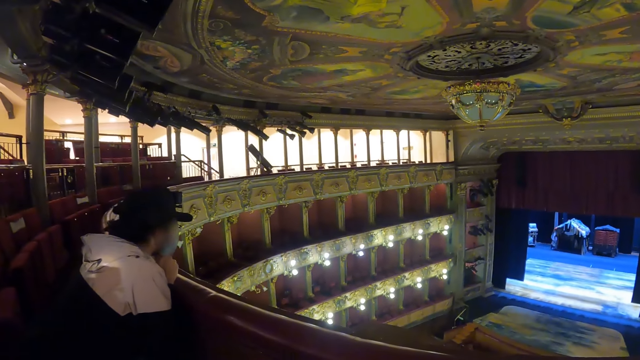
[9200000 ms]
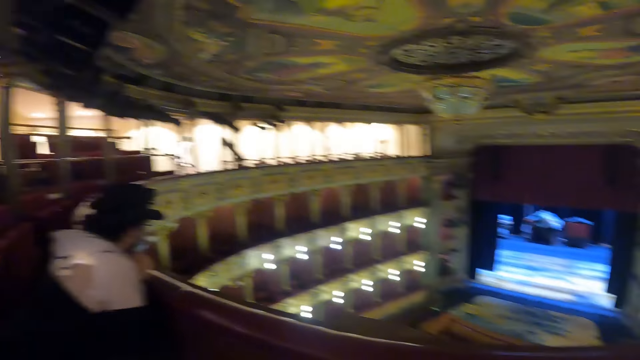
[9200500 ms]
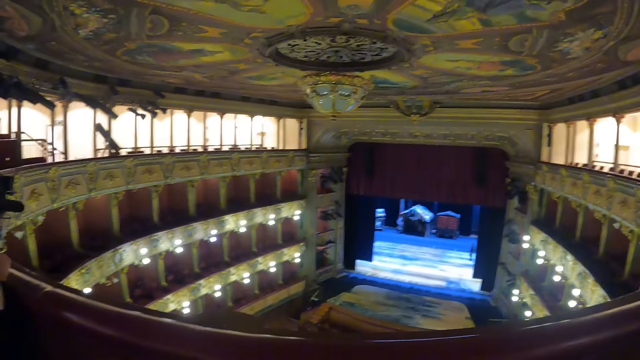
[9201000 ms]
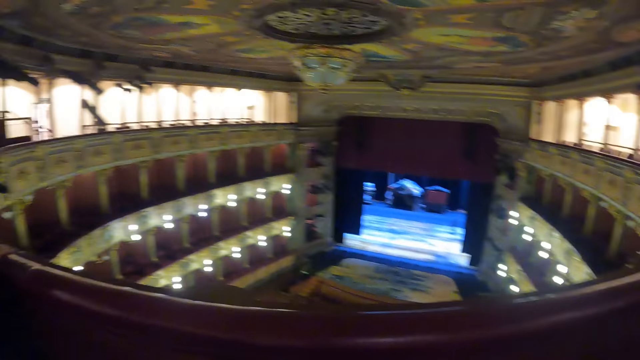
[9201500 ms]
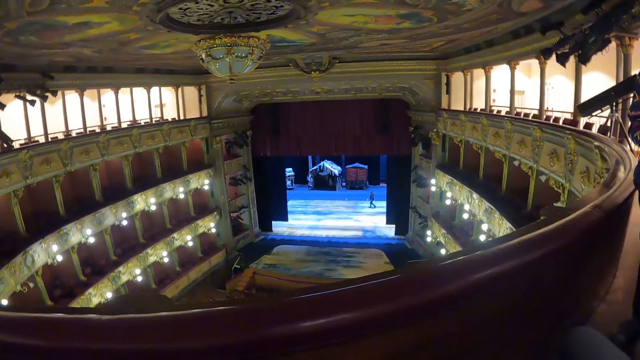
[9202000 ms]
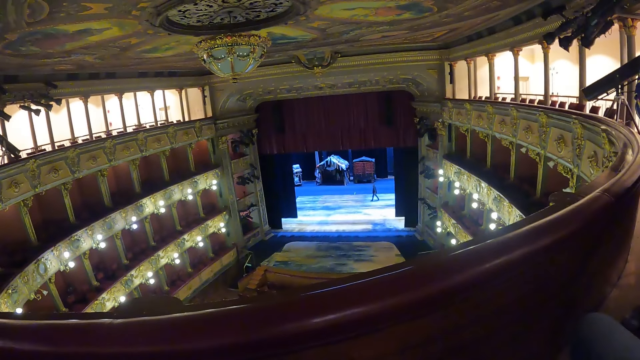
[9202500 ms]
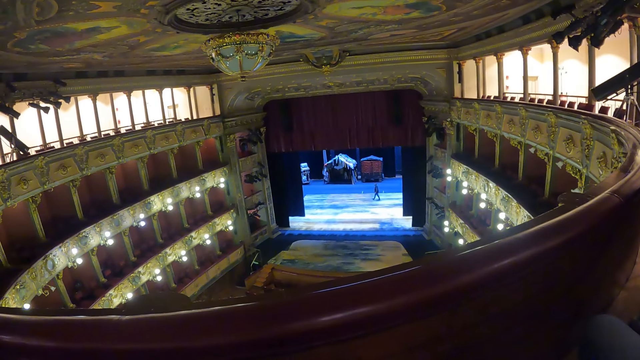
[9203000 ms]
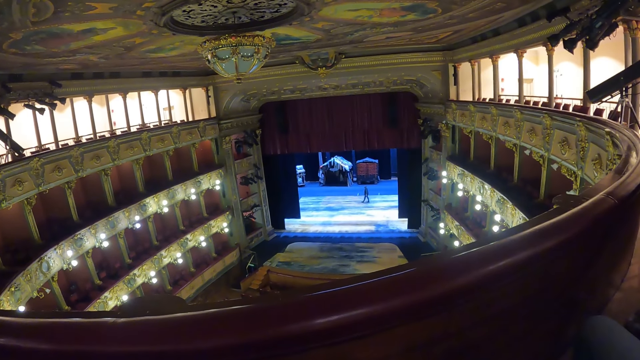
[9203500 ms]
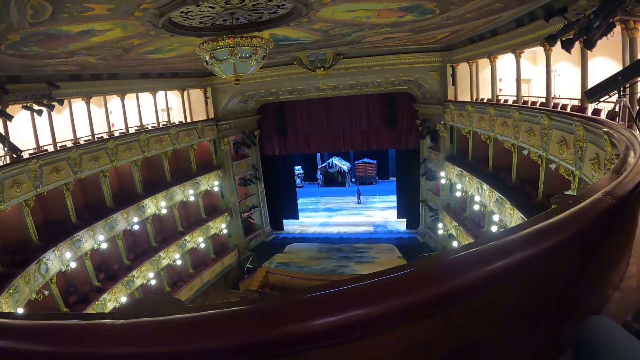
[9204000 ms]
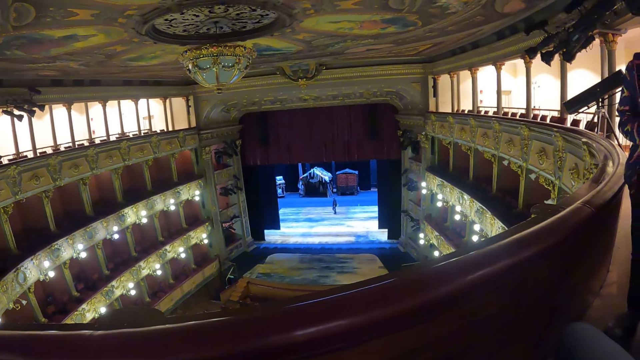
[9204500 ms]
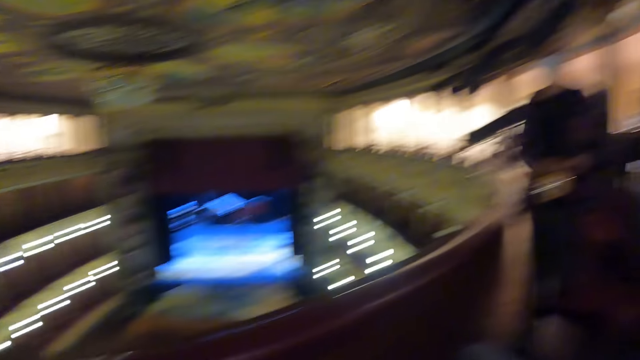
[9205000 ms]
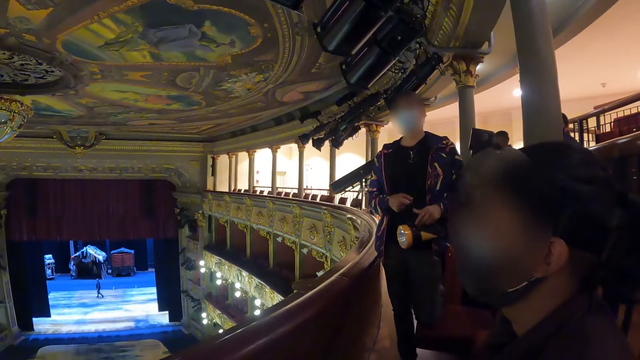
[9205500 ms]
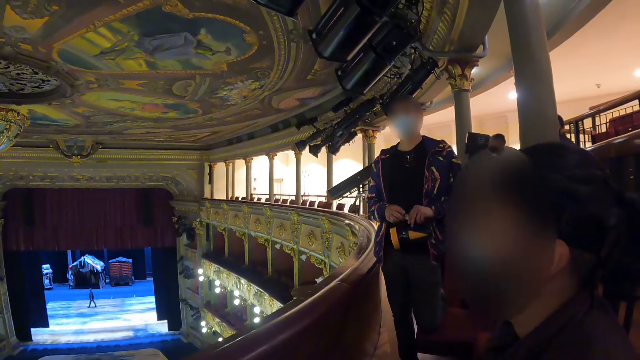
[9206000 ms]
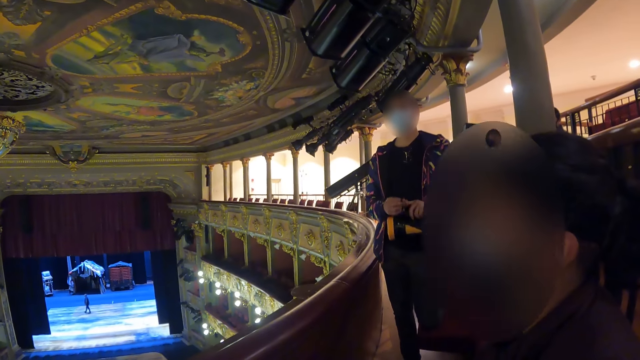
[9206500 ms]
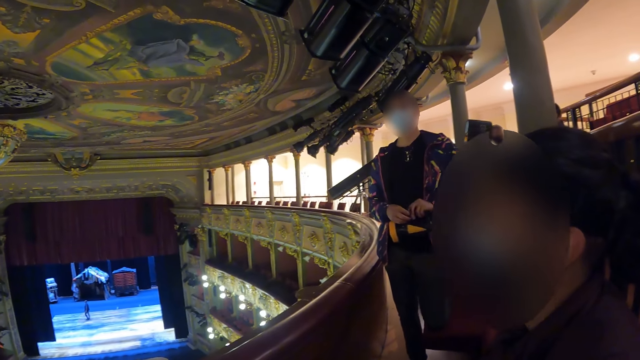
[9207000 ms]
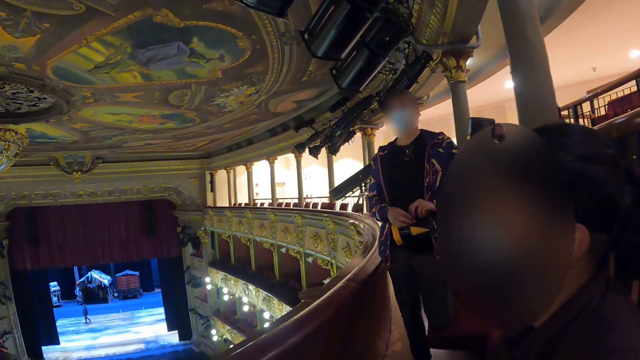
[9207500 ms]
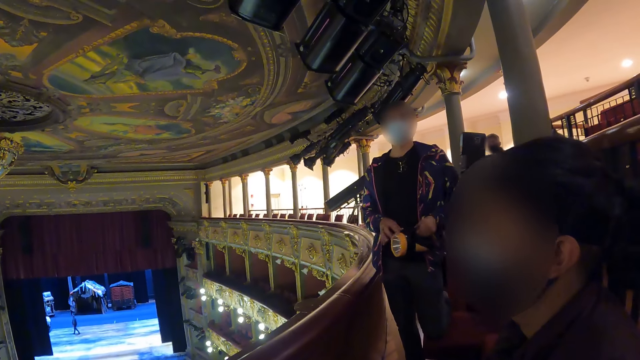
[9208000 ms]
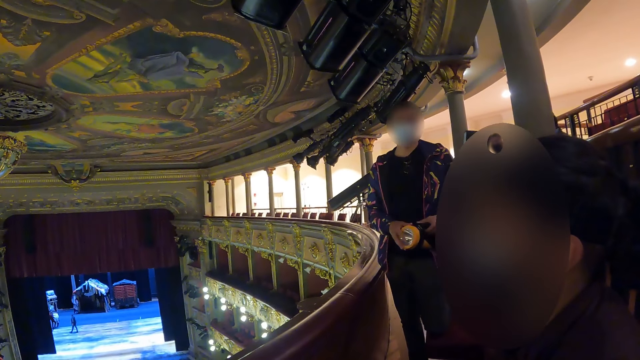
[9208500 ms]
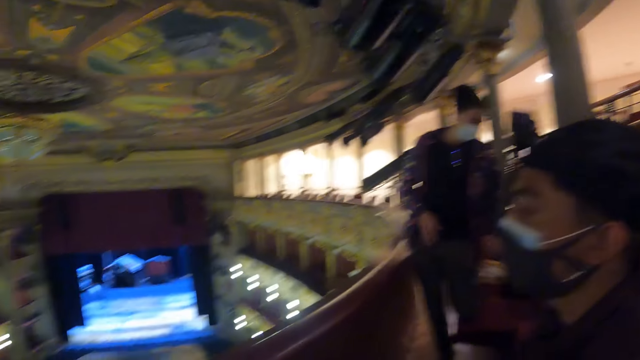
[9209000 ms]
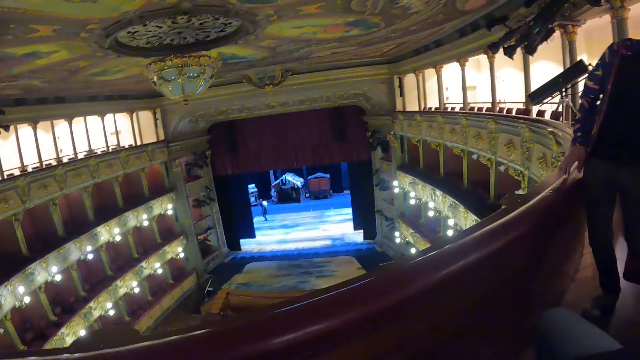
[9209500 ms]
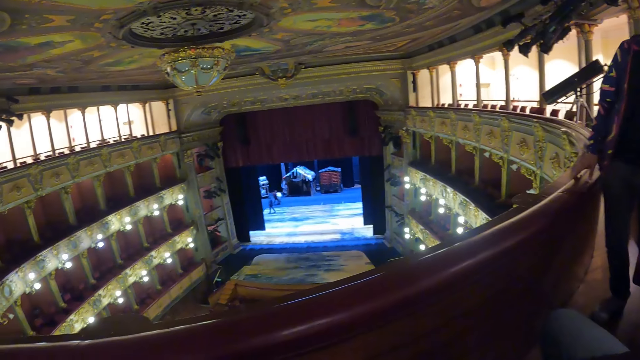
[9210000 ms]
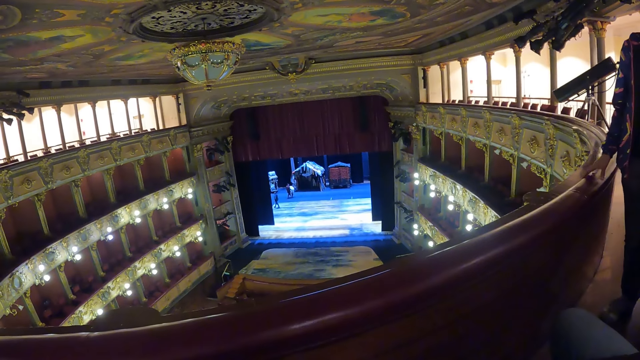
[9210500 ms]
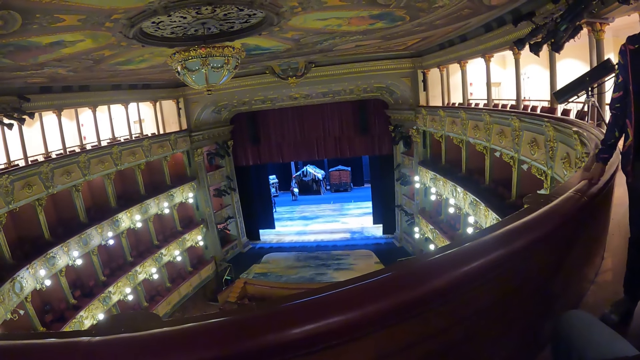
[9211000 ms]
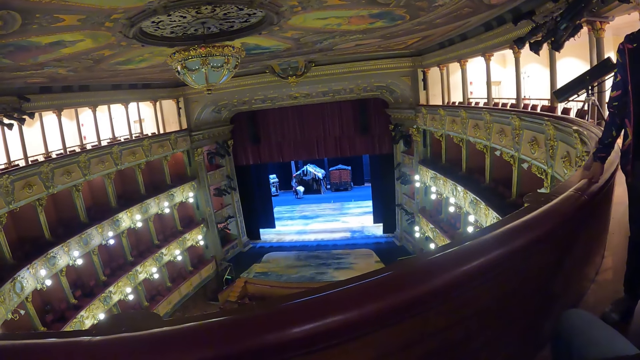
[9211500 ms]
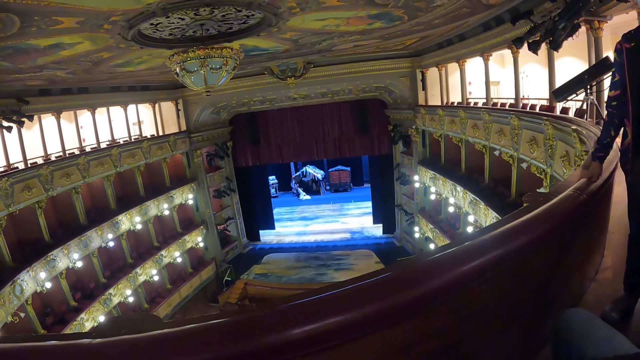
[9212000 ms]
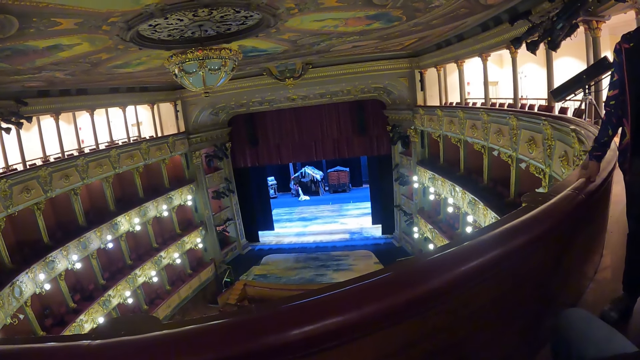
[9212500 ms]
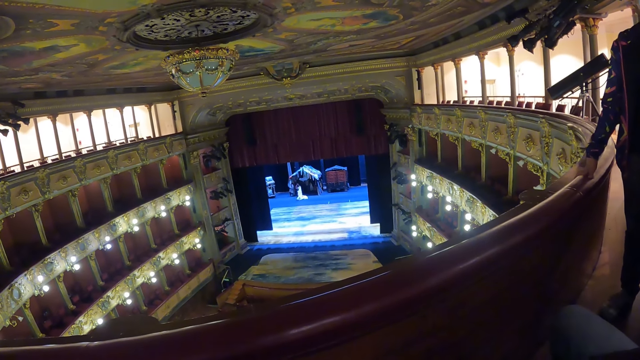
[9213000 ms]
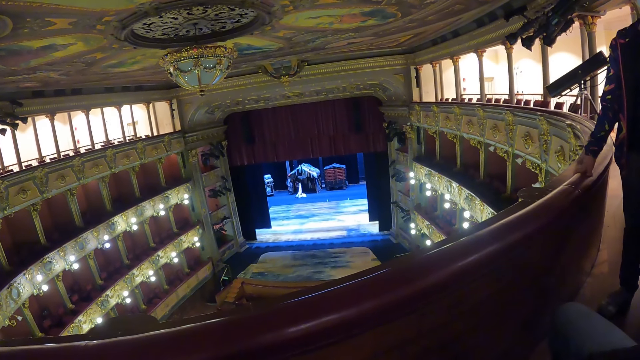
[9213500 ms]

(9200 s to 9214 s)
A man looks at the screen. Another man holds the torch. The other man holds the torch with both hands, puts the torch on the seat, and holds the balcony.

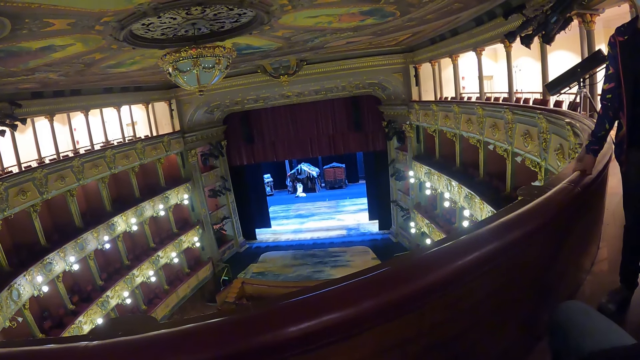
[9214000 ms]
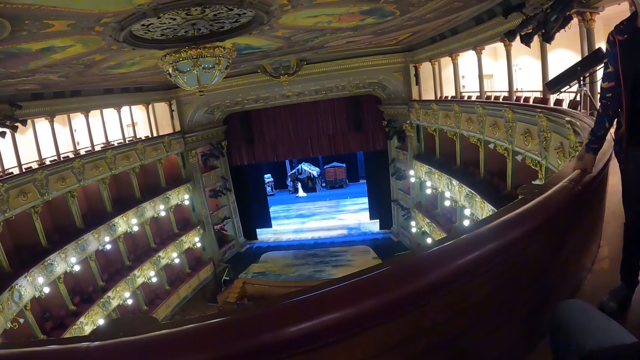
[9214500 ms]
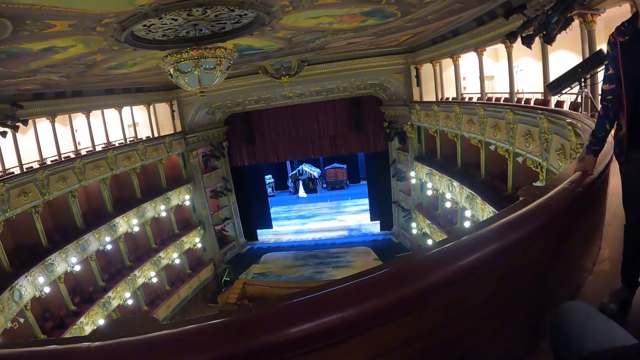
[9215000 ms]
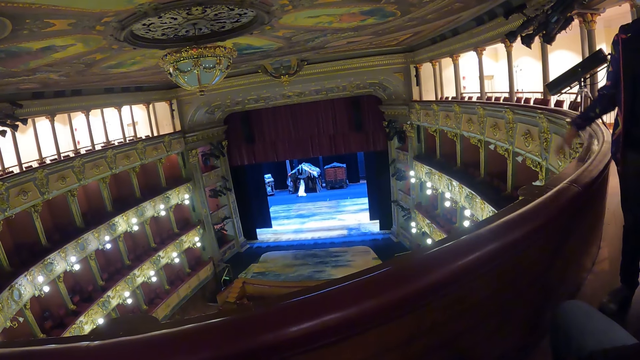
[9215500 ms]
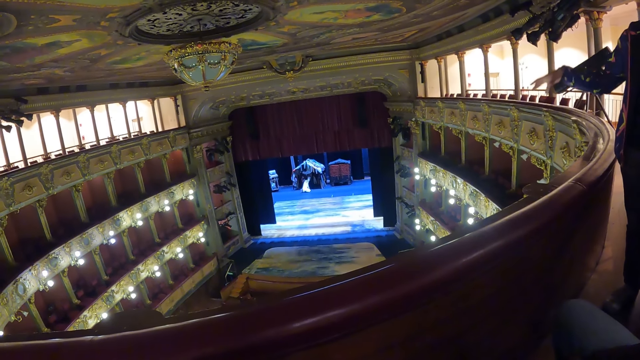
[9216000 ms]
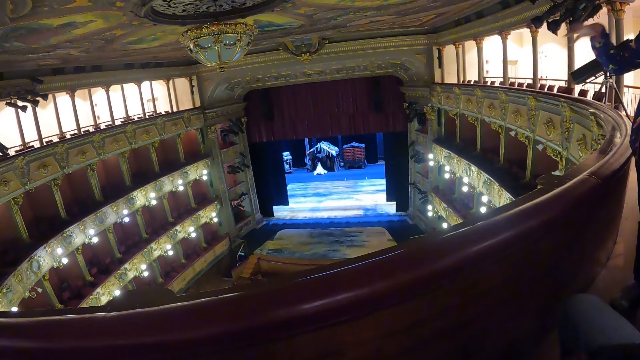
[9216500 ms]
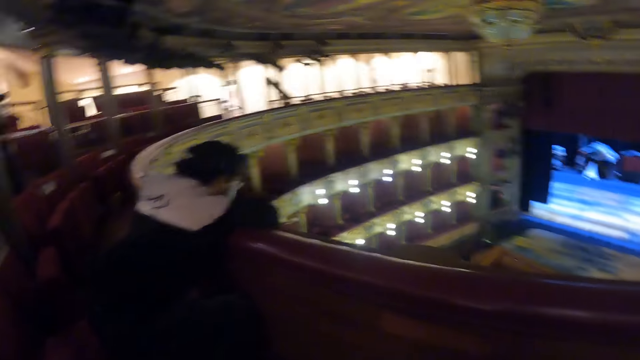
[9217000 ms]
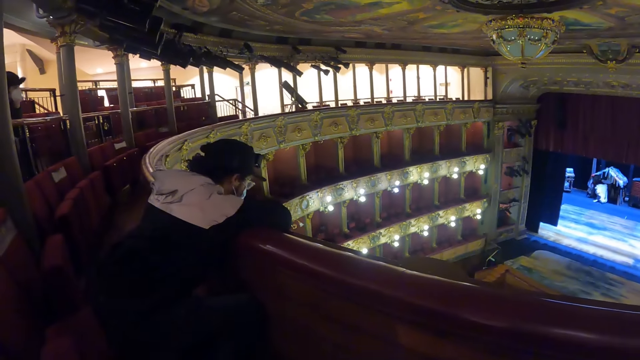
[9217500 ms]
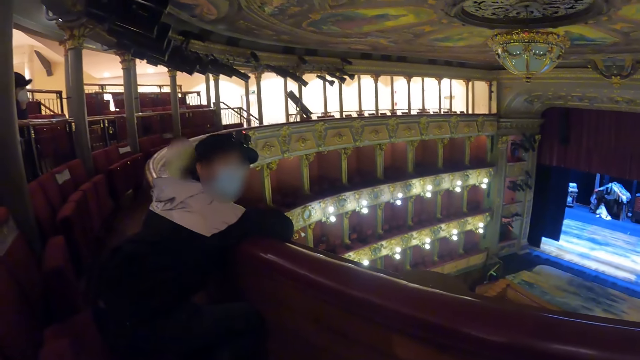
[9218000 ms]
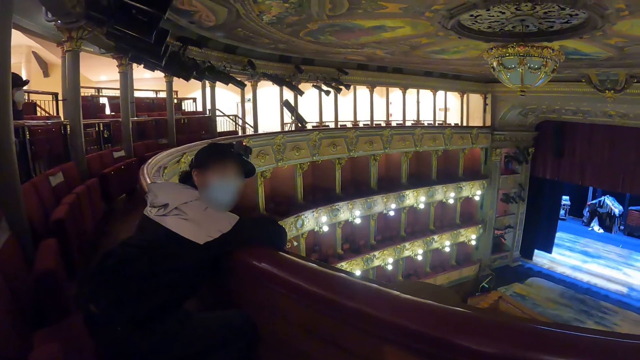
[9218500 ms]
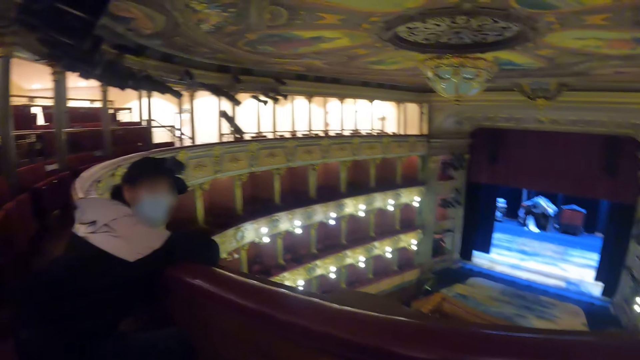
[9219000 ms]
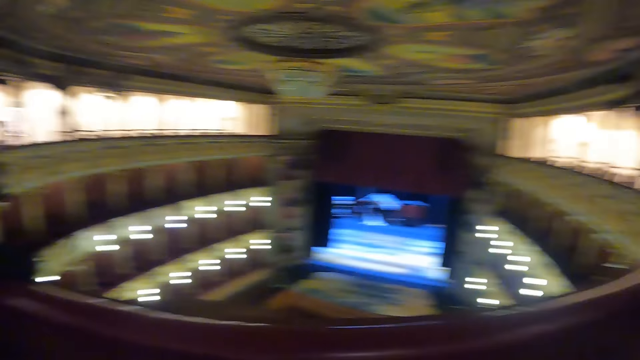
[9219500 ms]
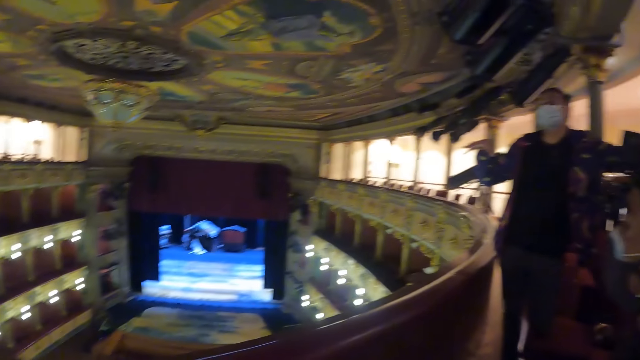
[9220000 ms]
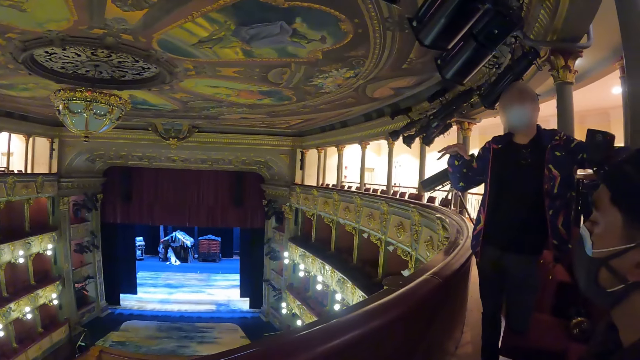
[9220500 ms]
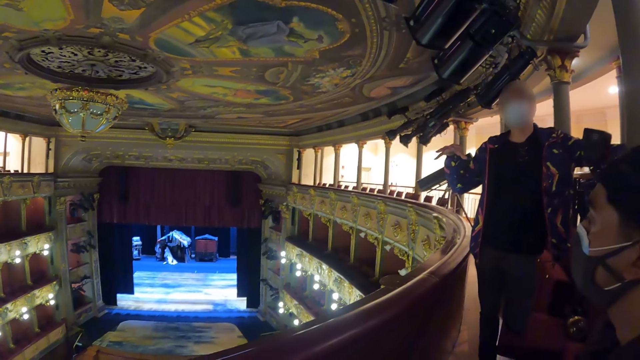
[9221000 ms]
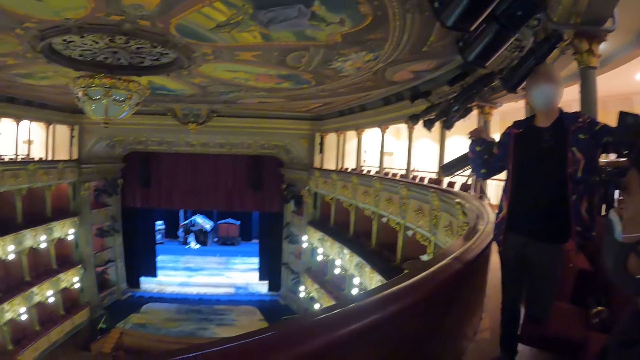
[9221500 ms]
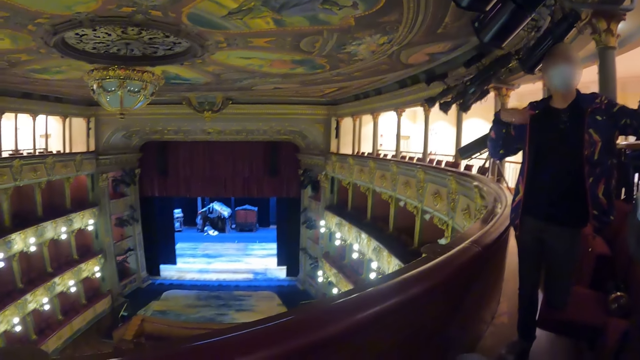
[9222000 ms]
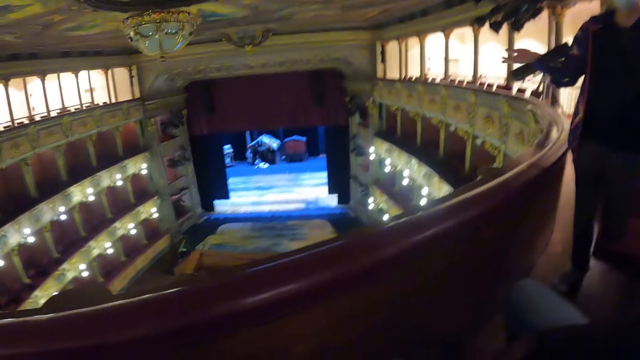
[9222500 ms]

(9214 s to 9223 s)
A man pulls his hand off the balcony. The man gestures his hand. The camera wearer looks around the theater.
